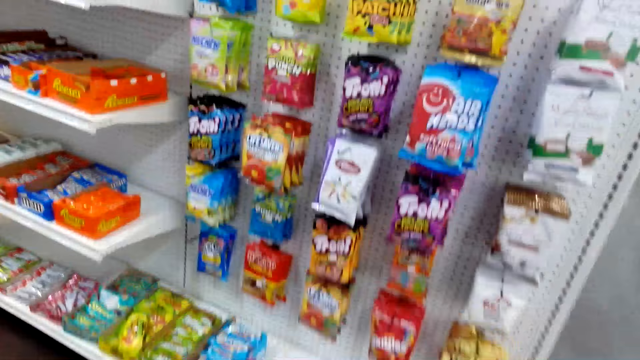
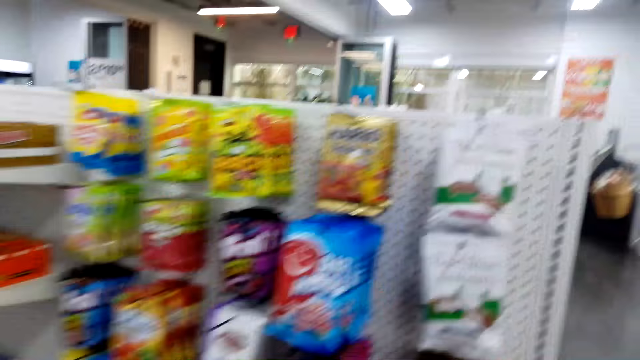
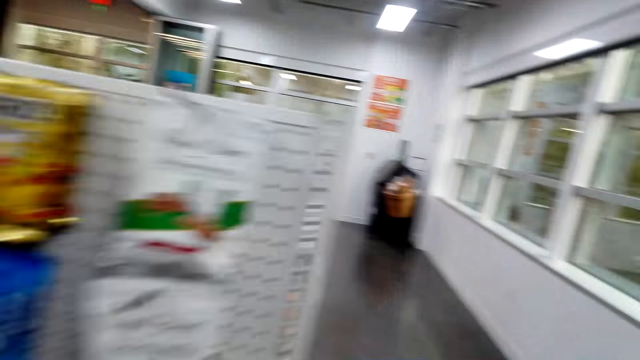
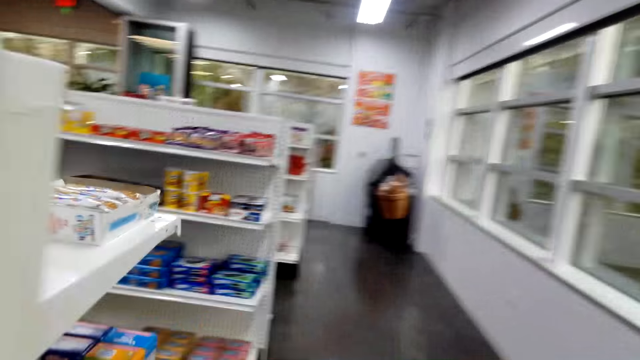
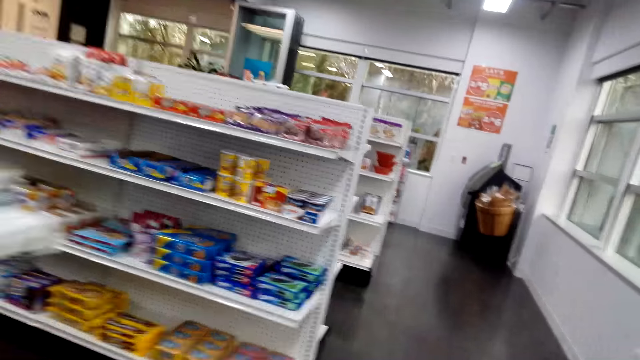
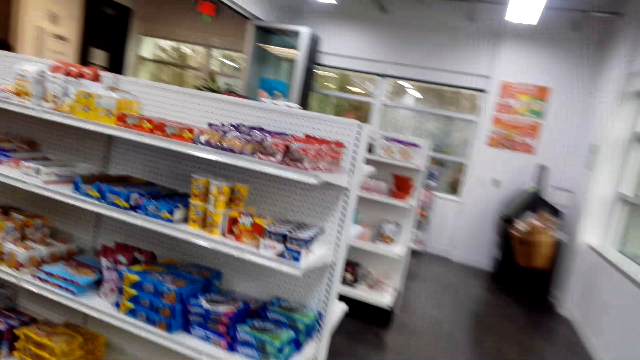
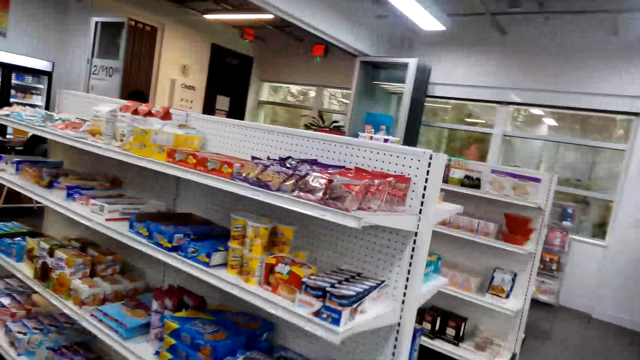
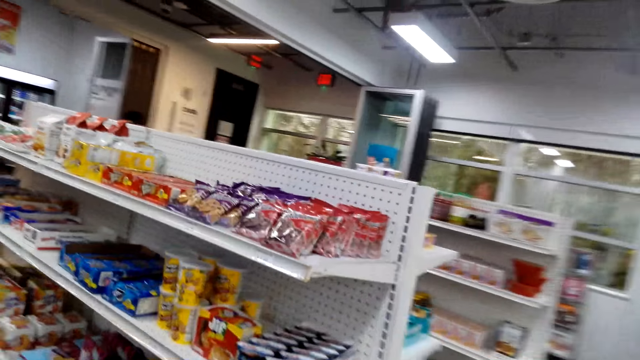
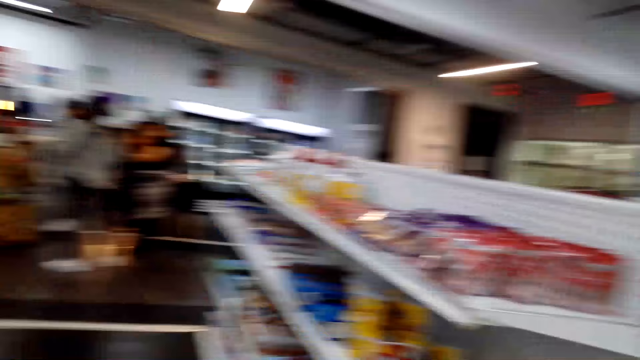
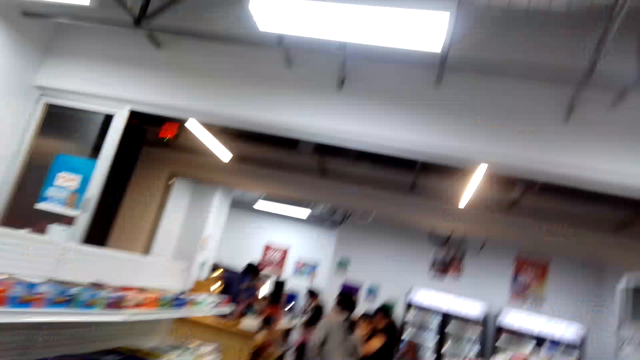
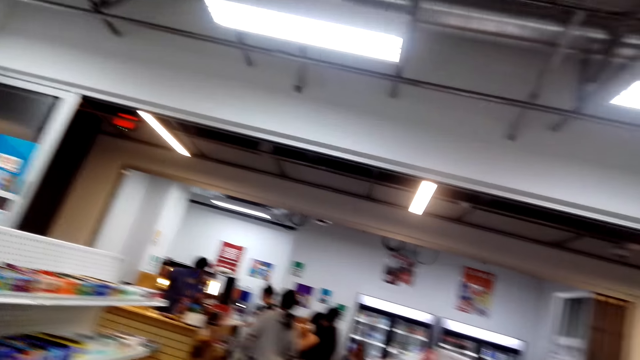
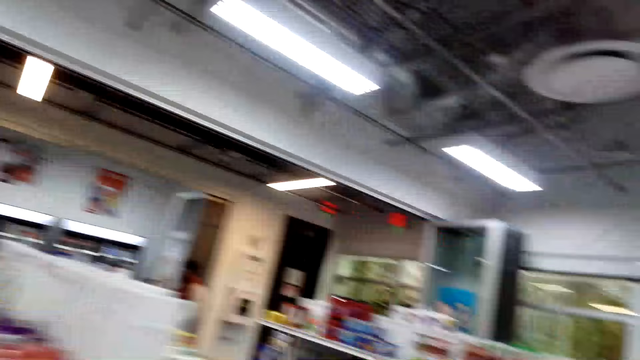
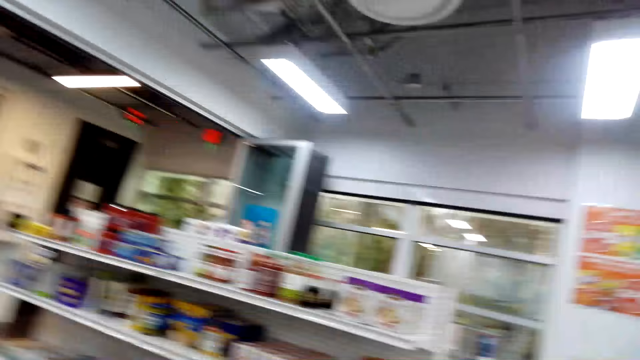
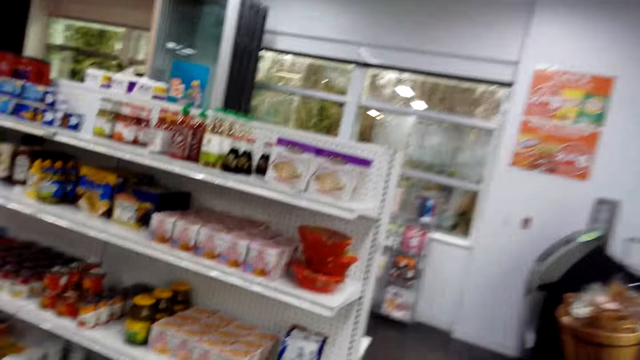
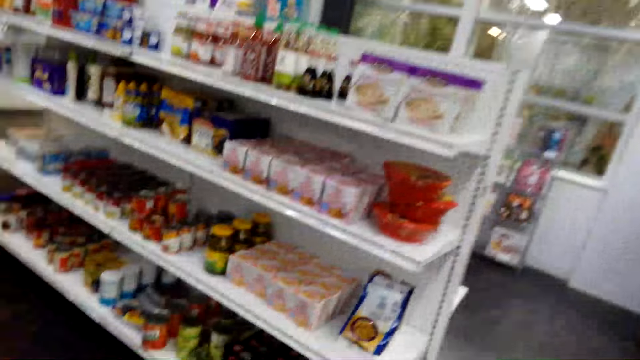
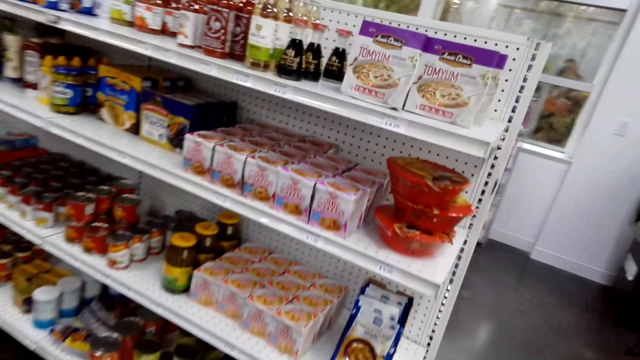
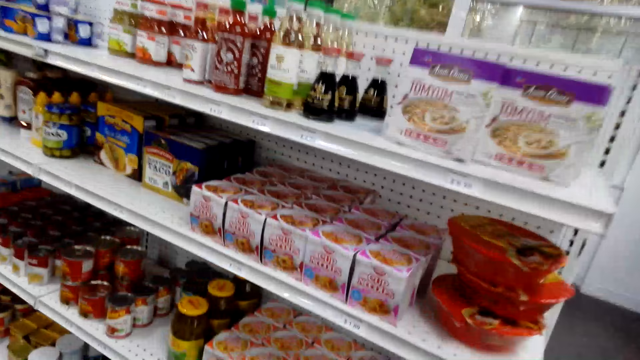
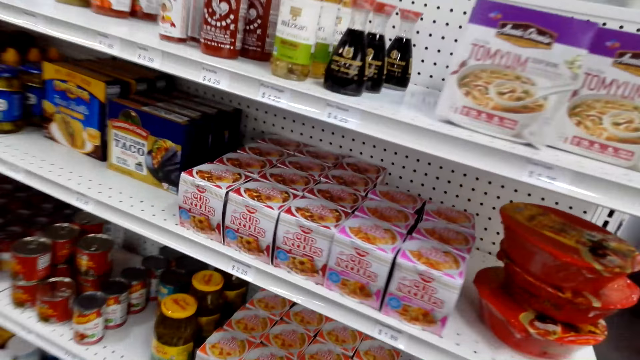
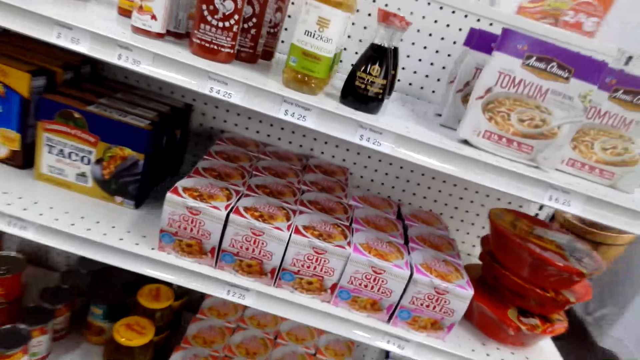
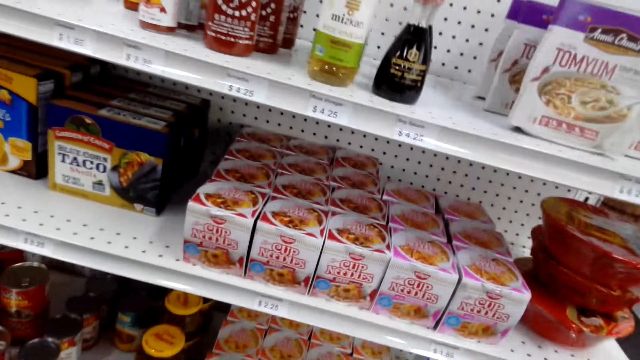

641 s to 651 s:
The camera wearer looks around. They walk around. They walk around the supermarket.

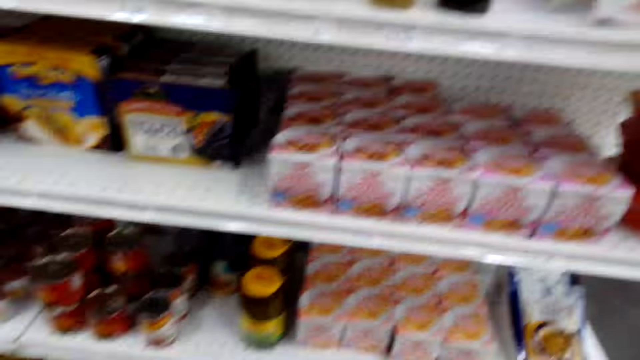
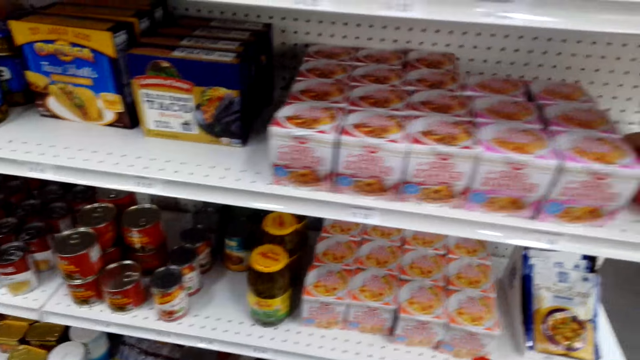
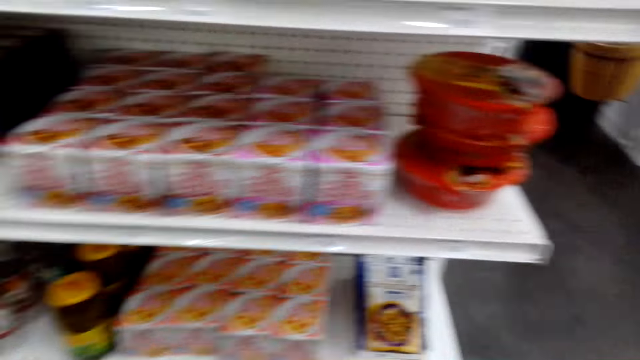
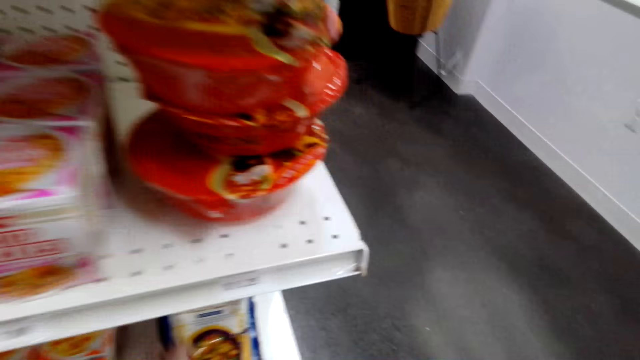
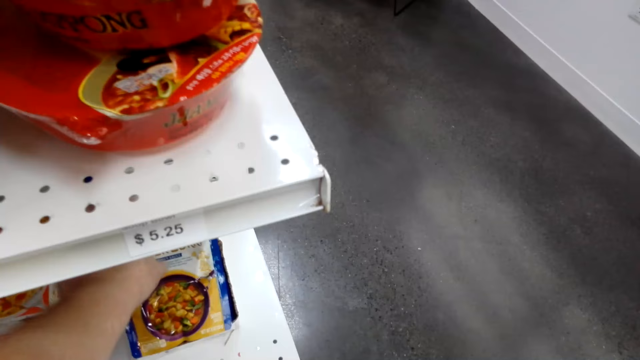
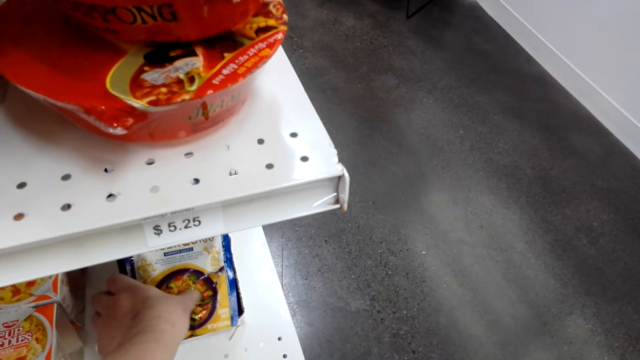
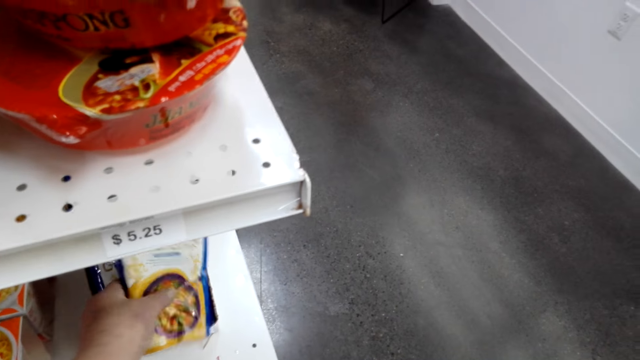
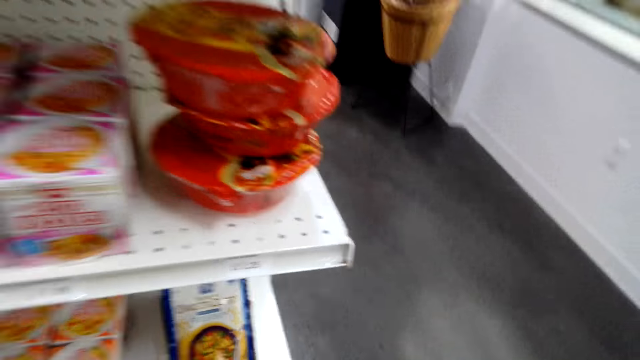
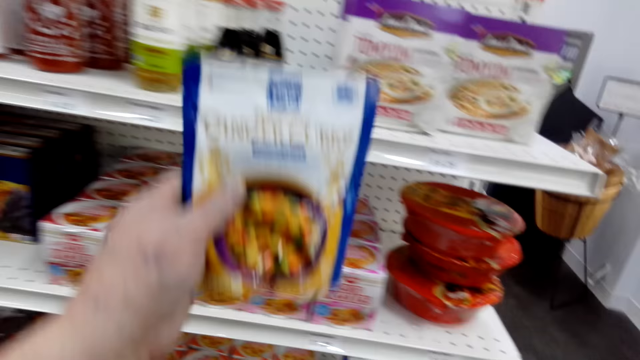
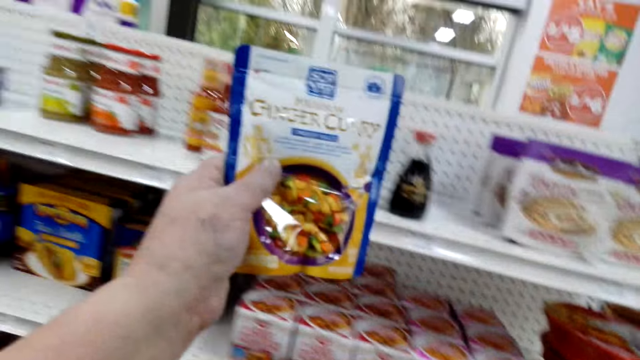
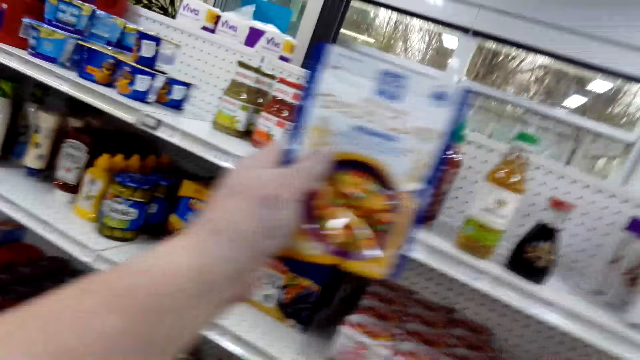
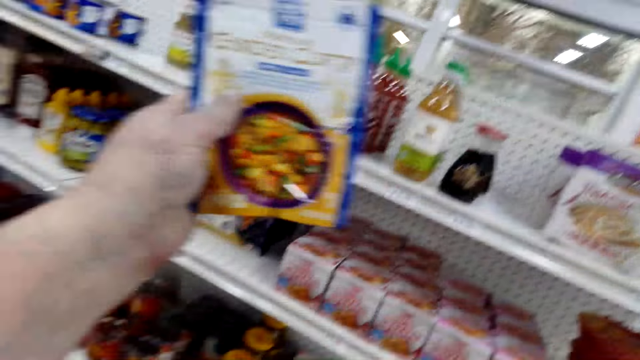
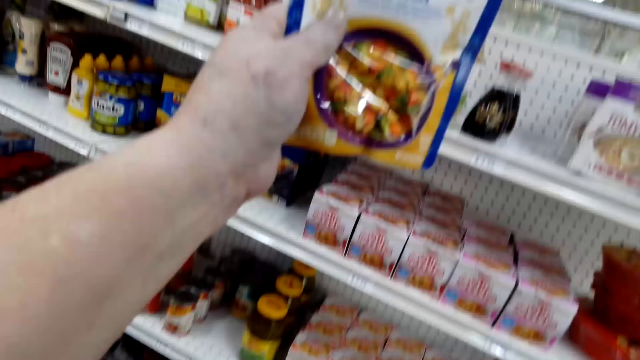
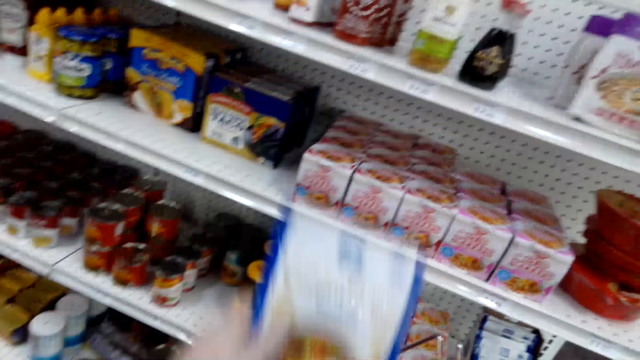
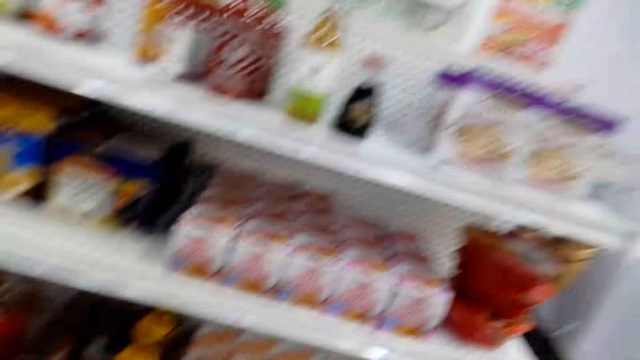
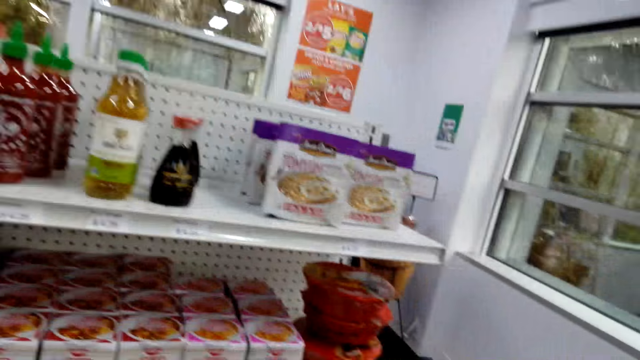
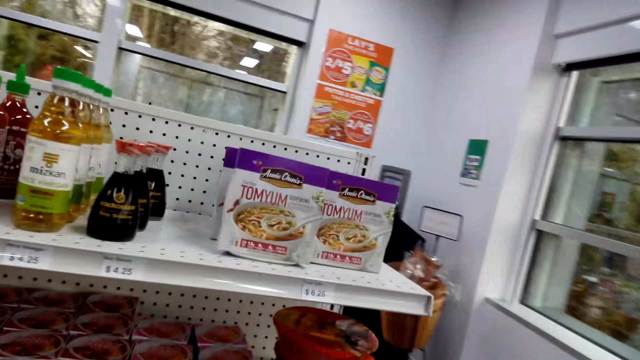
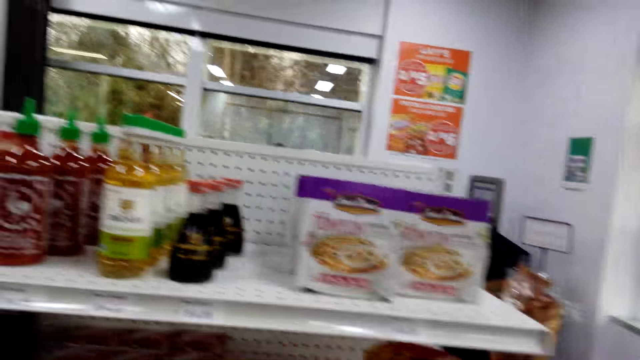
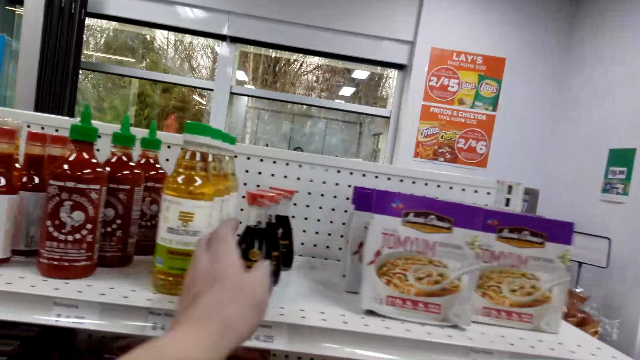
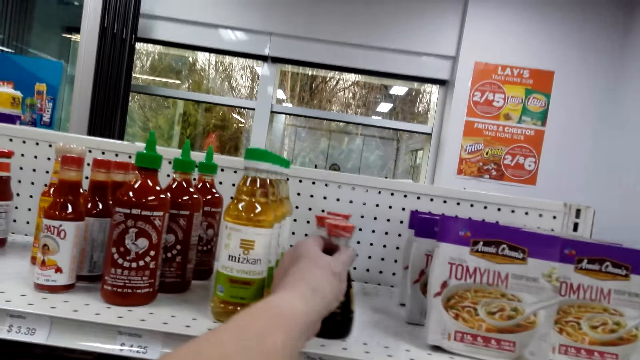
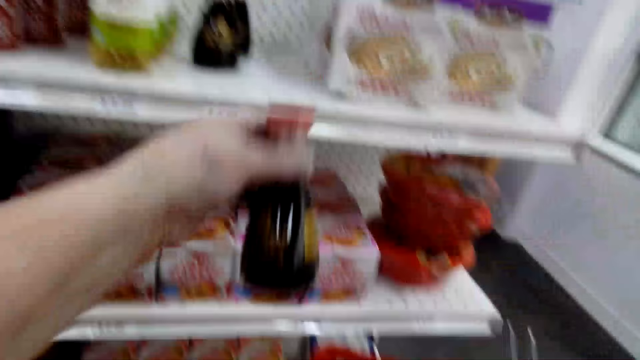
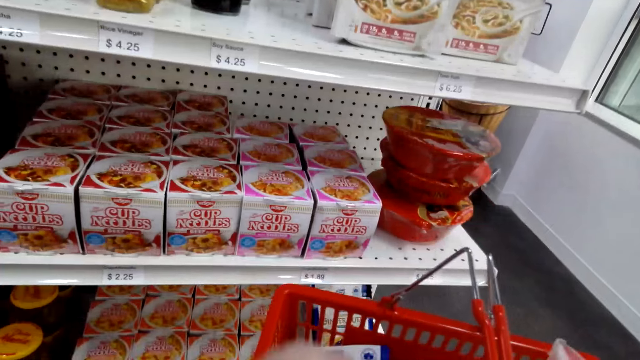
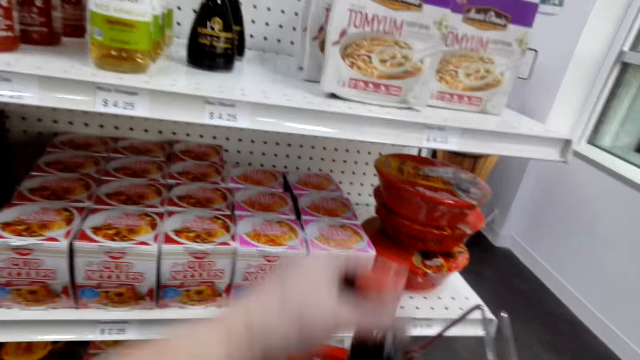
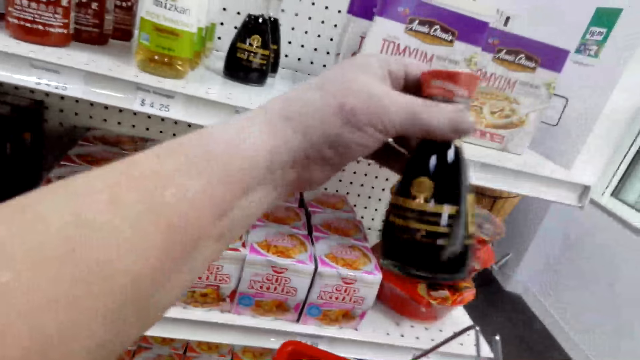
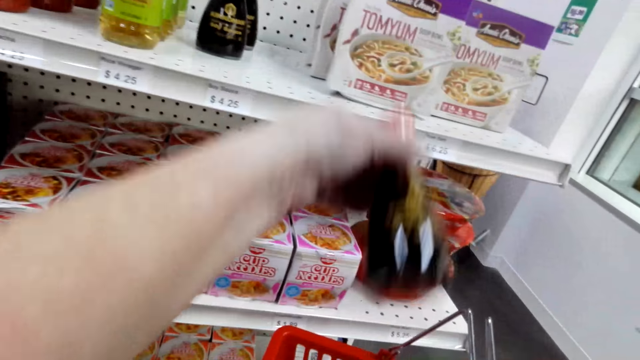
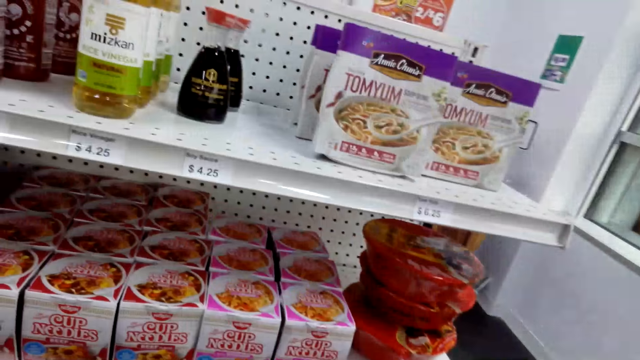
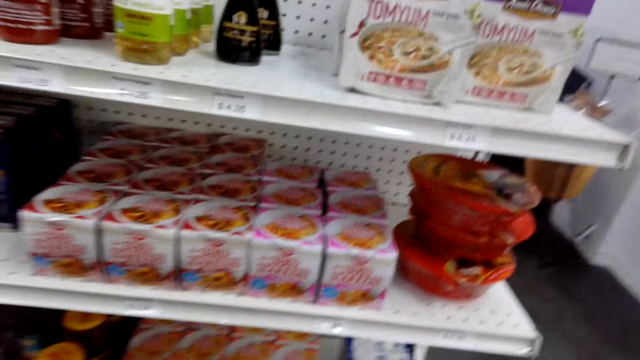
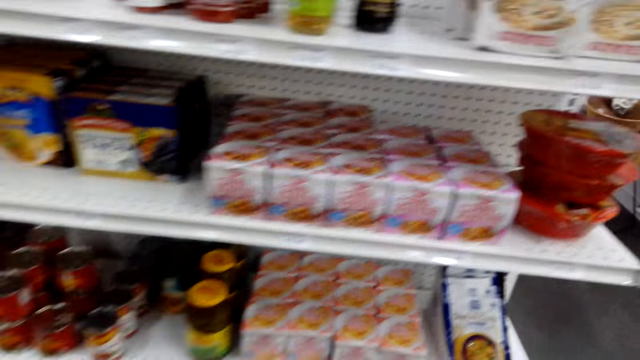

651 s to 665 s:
The camera wearer picks the ginger in the supermarket. They walk around. They pick the sauce, drop the sauce, pick the sauce and drop the sauce.
